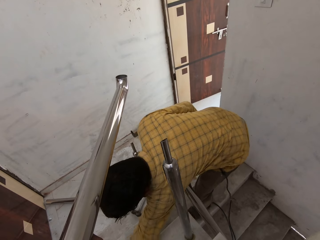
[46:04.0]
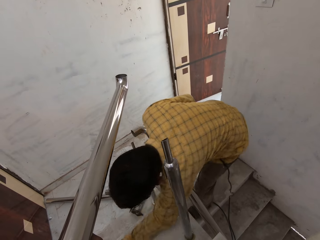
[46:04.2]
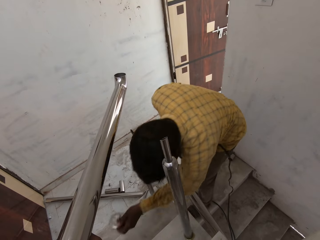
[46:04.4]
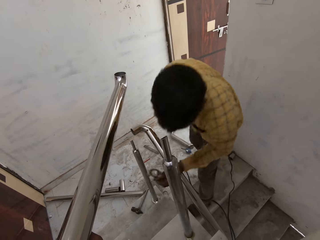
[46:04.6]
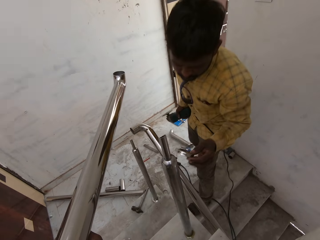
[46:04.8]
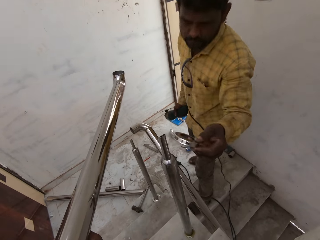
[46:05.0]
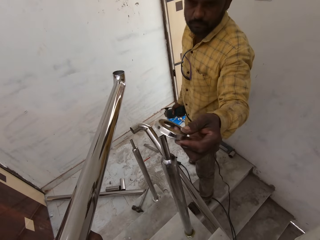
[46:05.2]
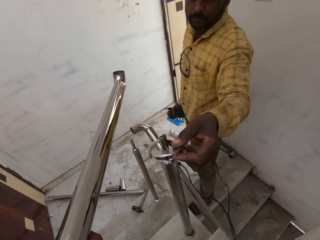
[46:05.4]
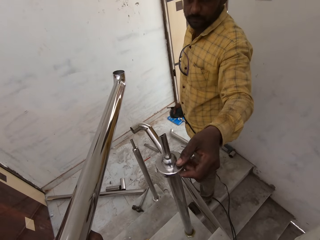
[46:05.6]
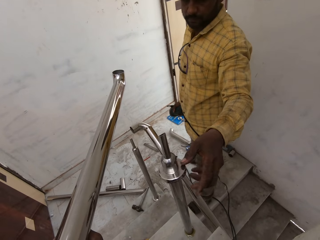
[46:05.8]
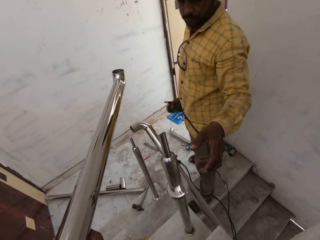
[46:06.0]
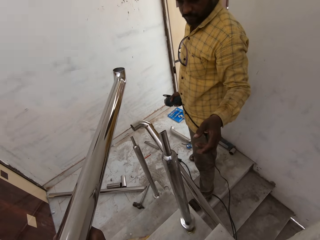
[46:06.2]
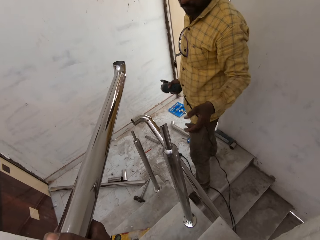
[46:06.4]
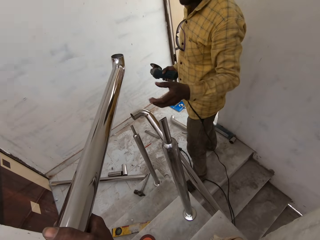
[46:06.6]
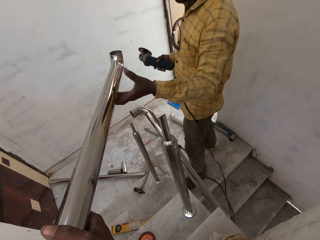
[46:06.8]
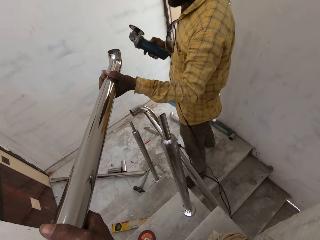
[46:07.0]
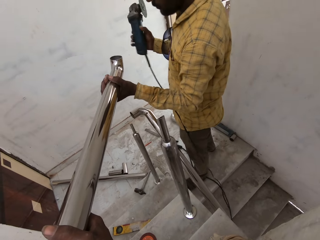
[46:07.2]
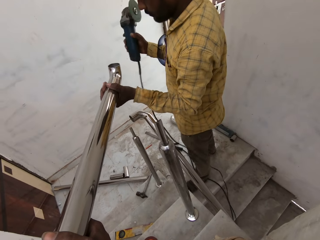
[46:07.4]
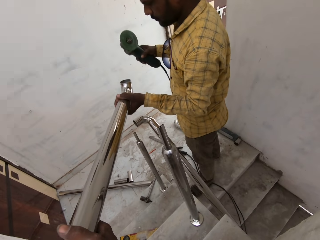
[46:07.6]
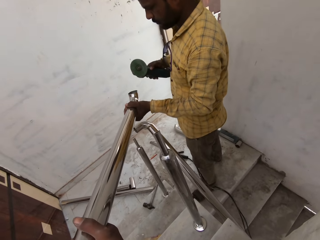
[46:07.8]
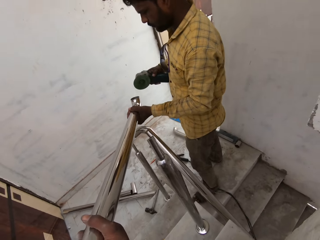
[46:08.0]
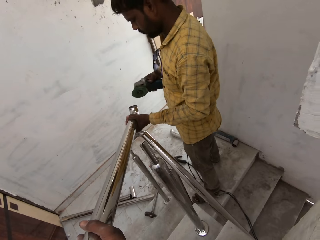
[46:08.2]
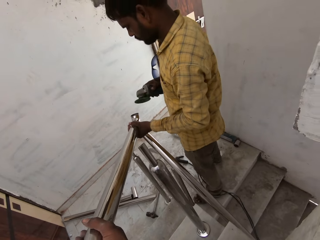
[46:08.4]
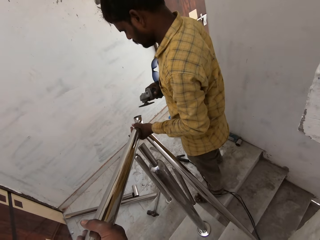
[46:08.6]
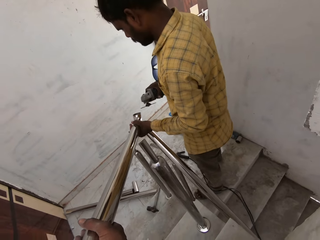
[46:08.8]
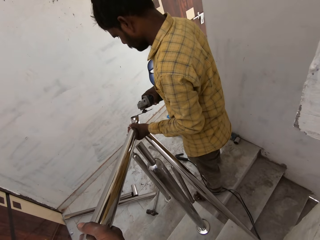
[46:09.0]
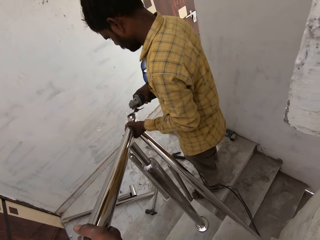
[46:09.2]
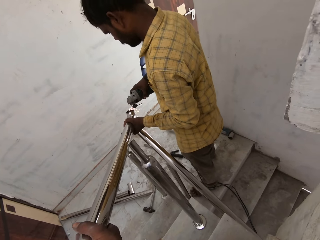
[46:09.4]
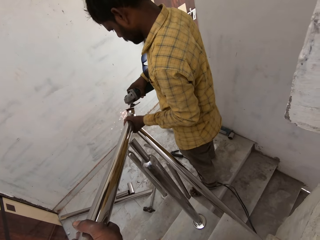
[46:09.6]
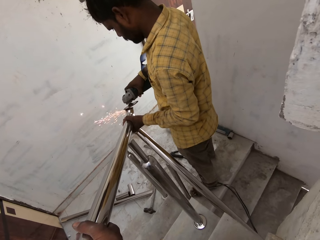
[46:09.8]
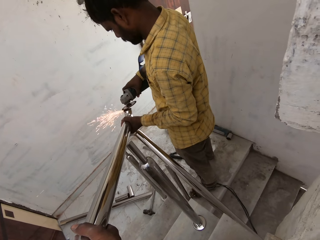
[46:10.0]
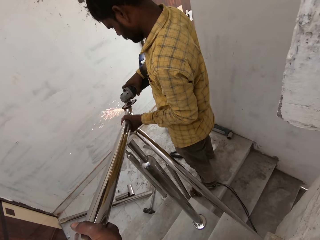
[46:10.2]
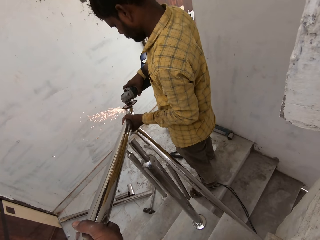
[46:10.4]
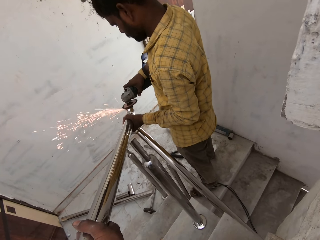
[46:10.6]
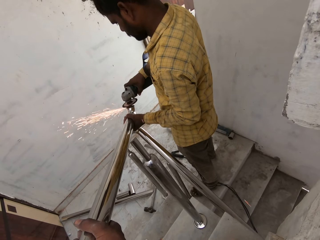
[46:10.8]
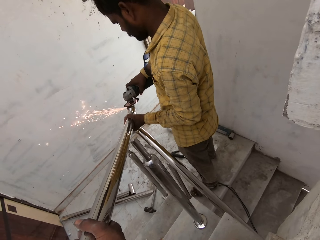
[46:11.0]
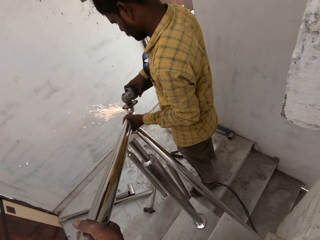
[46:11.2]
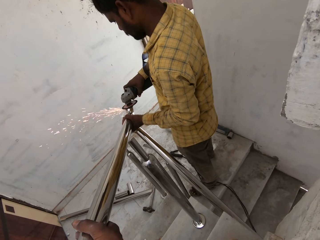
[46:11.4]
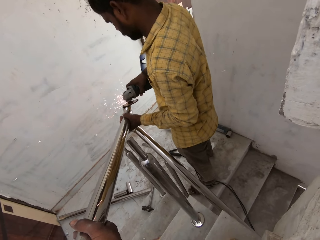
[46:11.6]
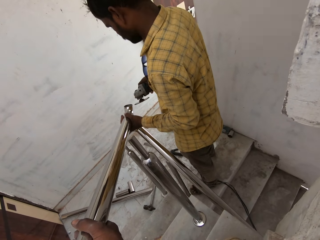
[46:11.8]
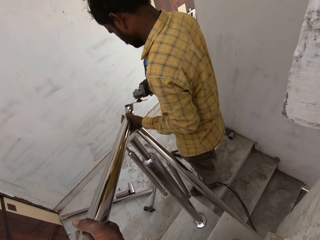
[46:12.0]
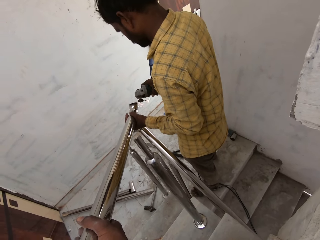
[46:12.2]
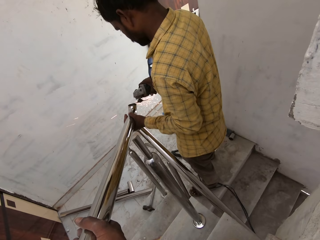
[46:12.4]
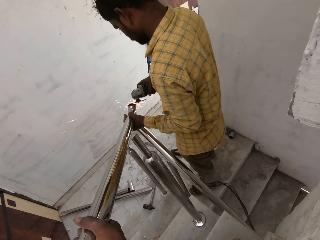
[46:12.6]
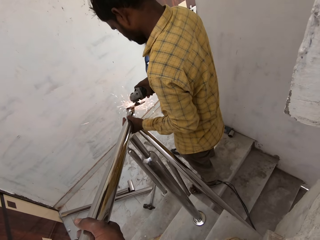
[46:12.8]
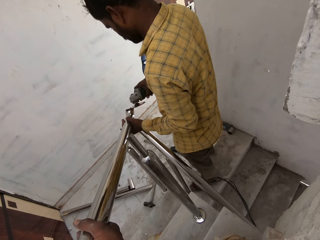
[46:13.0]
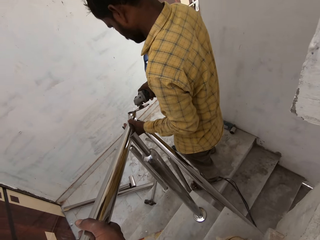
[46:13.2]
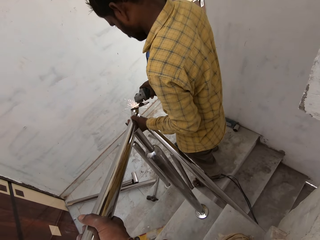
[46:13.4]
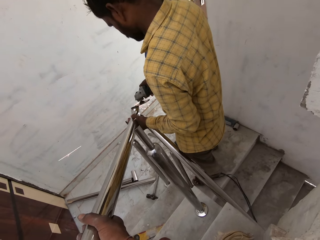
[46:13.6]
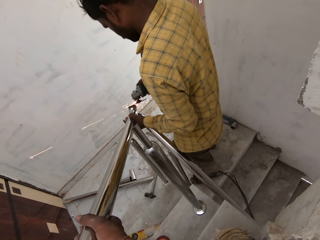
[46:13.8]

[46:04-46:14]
The man picks up a metal ring from the staircase with his left hand. The man puts the metal ring on the handrail of the staircase with his left hand. The man holds the metal tube in the camera wearer's right hand with his left hand. The man places the metal tube on the handrail of the staircase with his left hand. The man starts the angle grinder with his right hand. The man smoothens the metal tube with the angle grinder in his right hand.

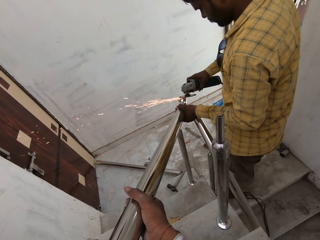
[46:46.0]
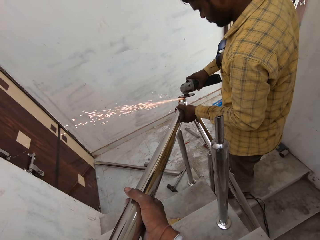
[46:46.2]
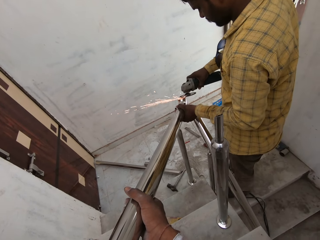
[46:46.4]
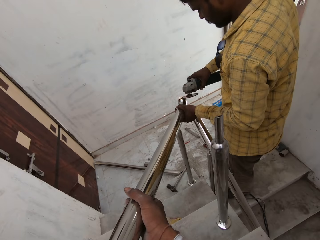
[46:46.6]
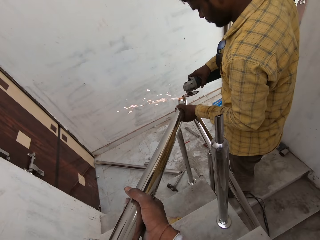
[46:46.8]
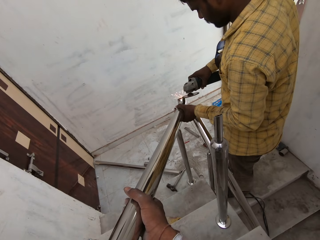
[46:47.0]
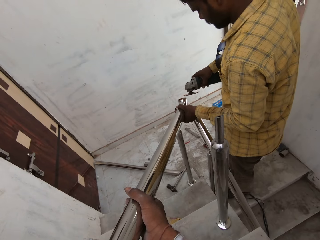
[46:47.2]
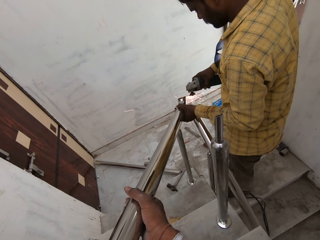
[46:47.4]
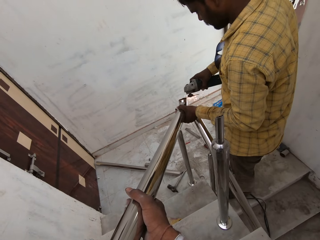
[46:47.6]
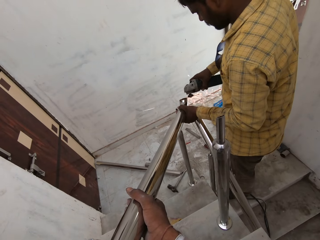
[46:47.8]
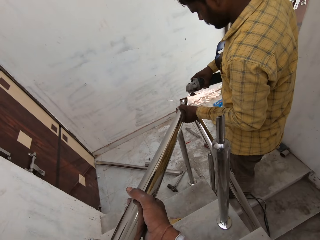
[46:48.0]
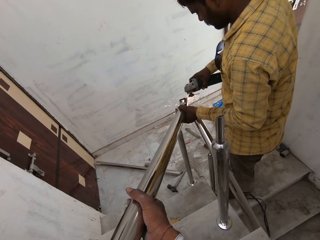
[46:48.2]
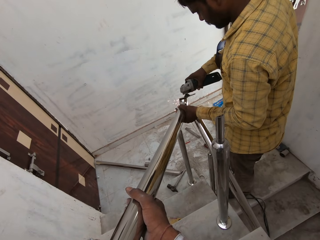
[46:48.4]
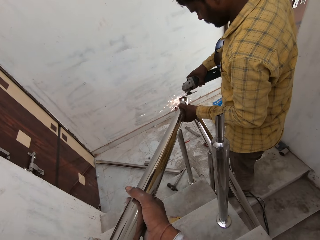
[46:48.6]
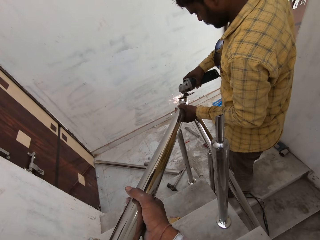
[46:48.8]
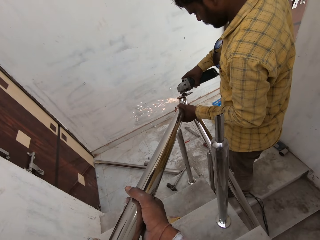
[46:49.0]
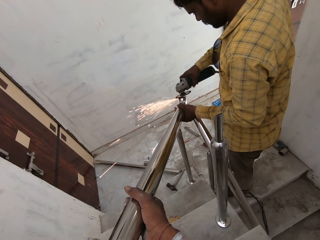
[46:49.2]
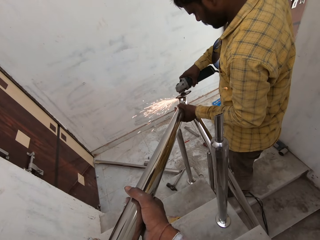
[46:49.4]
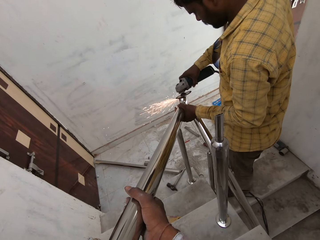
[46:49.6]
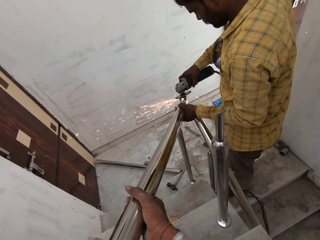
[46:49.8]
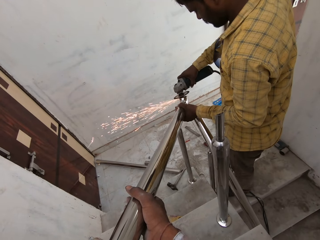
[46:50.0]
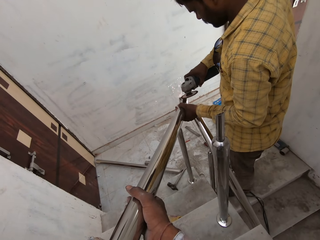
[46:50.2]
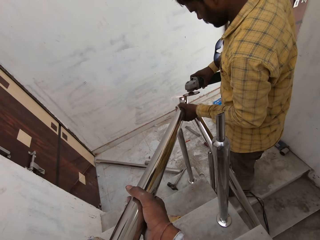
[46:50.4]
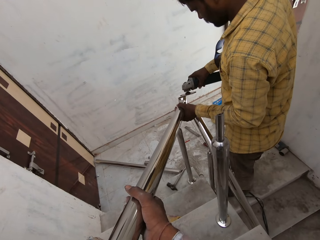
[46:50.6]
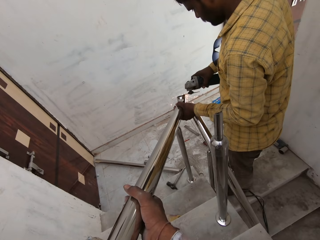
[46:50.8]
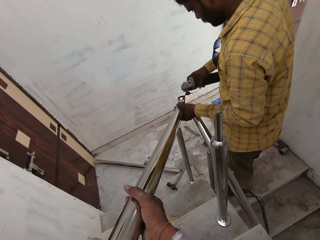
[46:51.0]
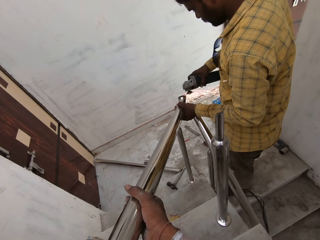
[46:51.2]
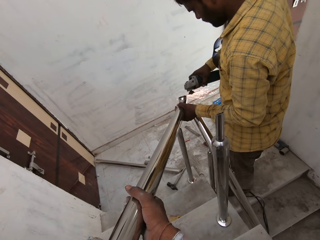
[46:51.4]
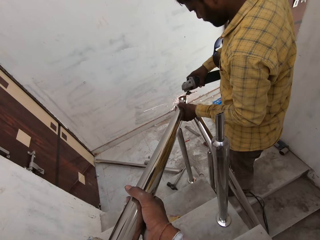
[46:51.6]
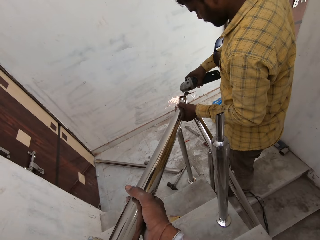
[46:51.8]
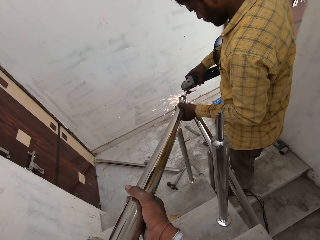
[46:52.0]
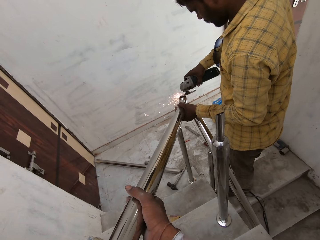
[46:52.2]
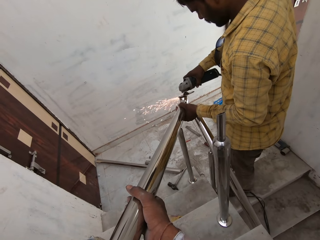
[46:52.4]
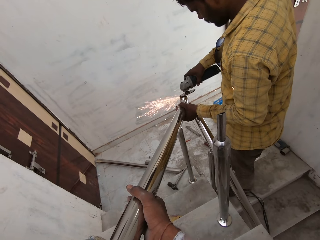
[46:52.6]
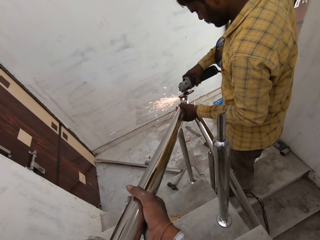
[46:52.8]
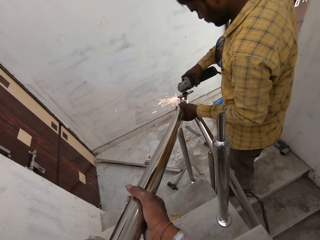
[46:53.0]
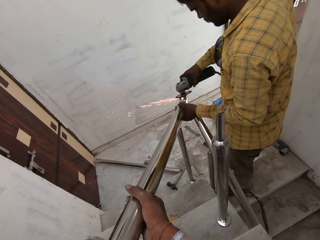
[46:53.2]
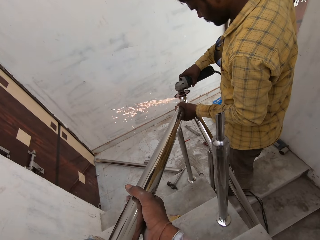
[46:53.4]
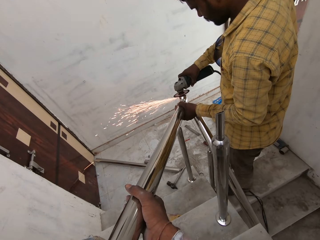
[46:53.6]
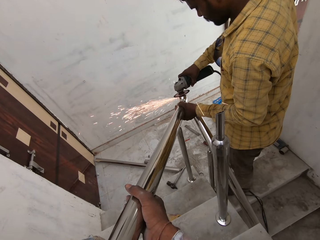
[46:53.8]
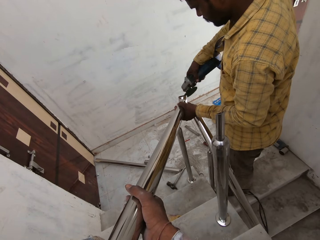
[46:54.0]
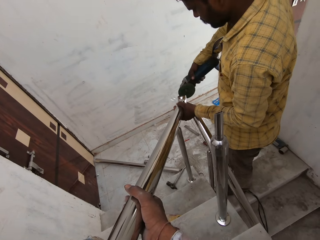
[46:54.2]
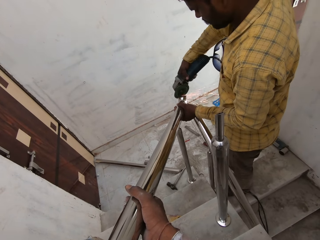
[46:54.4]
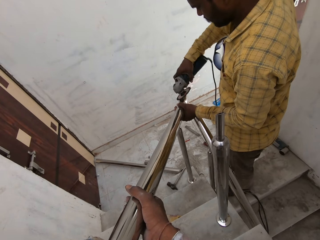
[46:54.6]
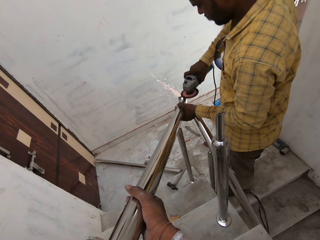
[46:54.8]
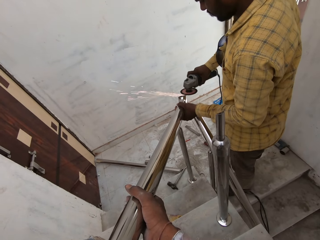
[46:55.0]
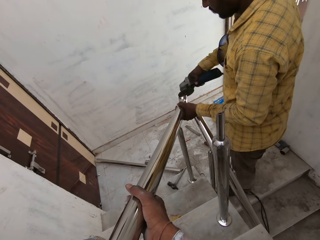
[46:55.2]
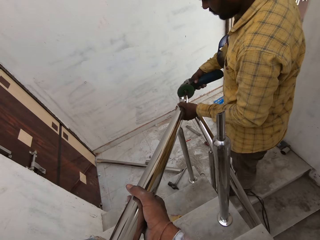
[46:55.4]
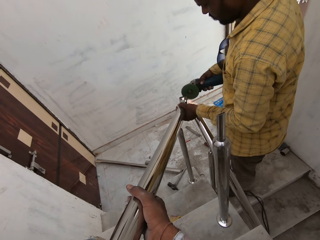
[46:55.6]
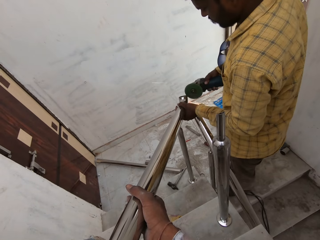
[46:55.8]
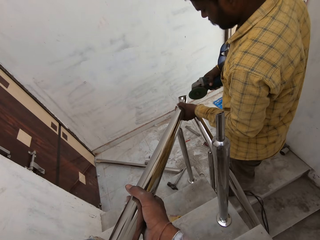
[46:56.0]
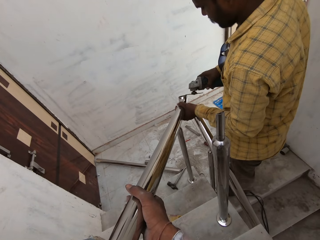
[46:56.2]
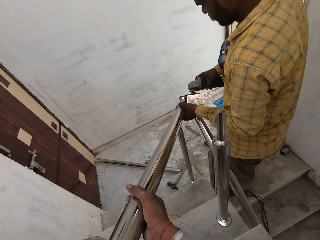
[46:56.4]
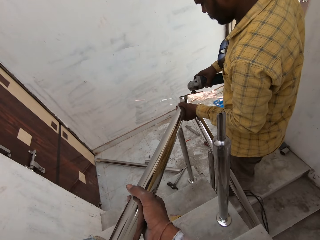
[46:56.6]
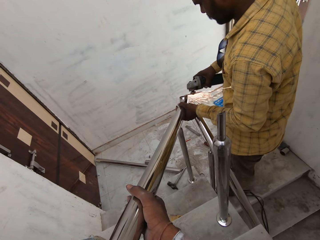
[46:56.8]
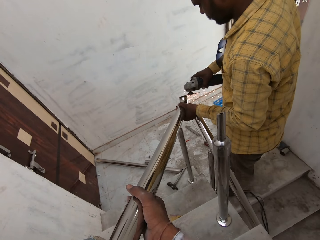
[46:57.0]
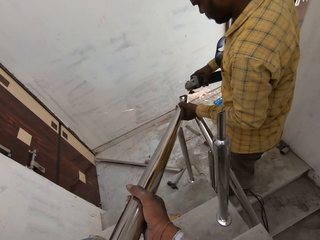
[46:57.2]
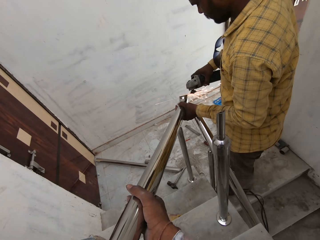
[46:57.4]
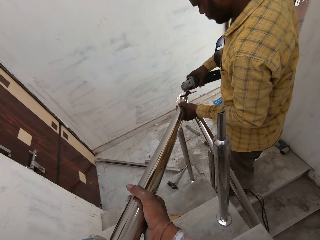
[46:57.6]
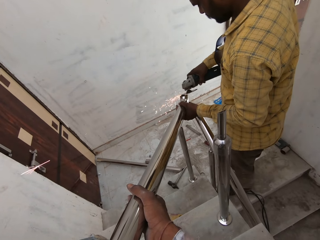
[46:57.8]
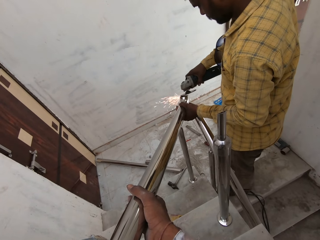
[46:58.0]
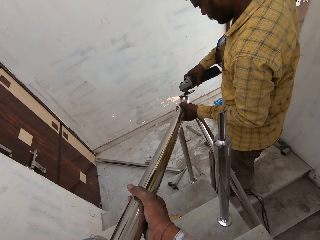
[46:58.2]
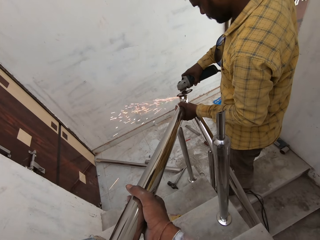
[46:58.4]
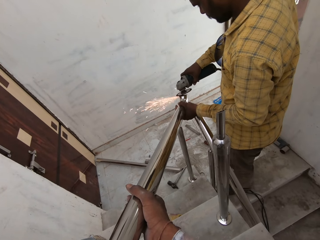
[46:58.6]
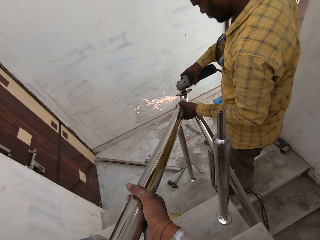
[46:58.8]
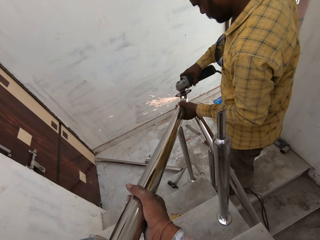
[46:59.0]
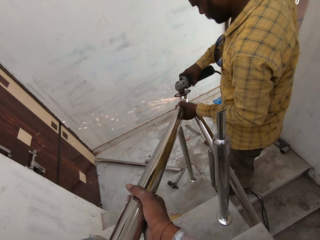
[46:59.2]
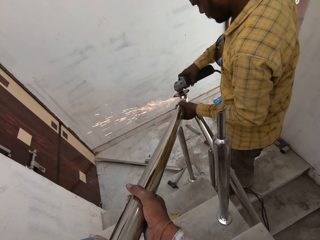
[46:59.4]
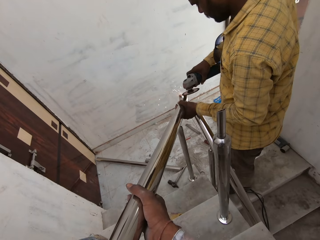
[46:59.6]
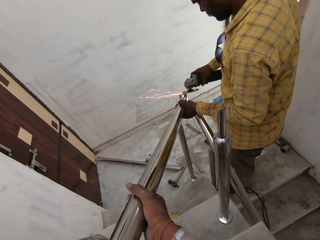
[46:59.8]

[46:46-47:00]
The camera wearer looks around.
